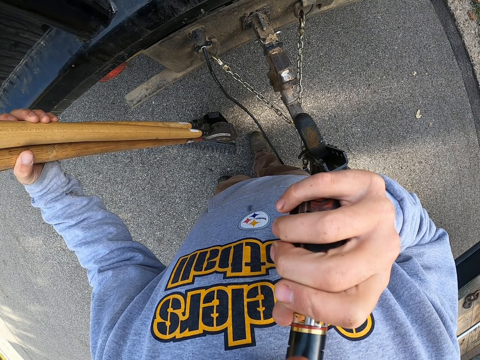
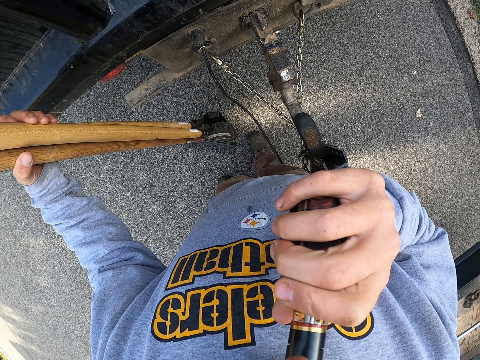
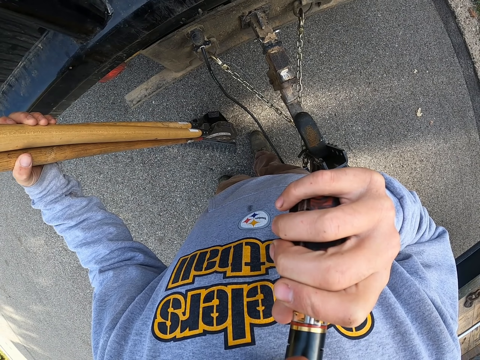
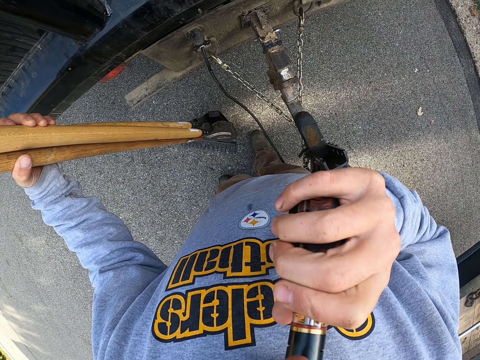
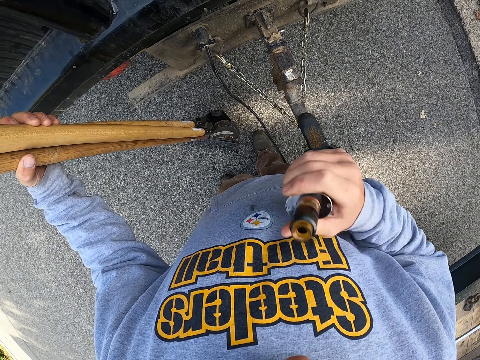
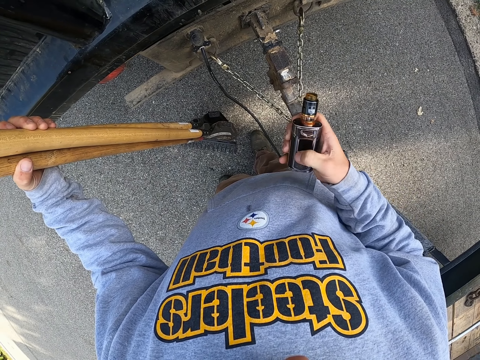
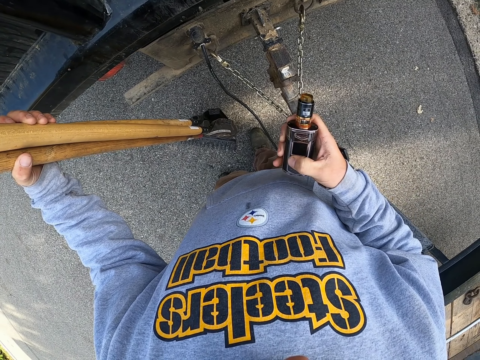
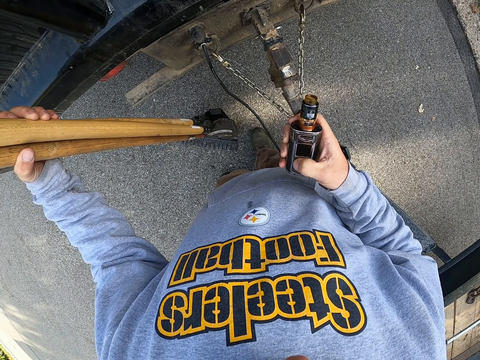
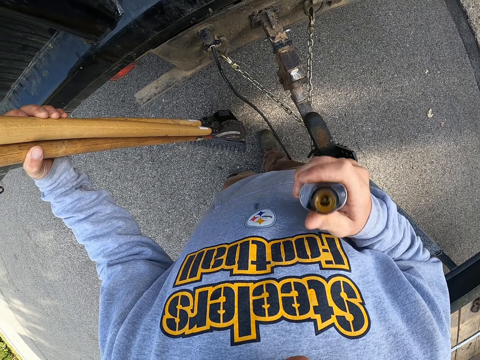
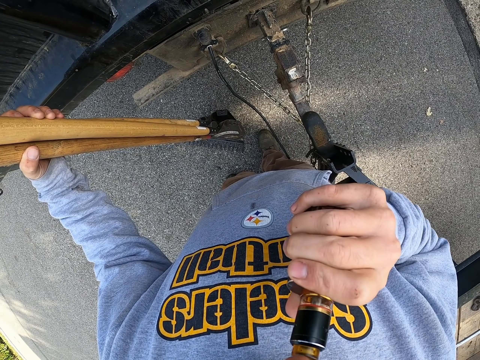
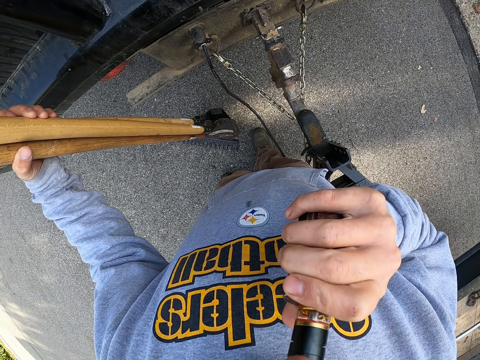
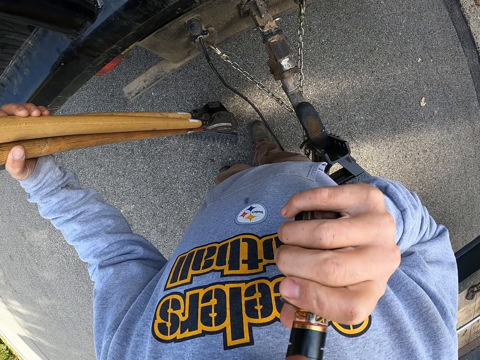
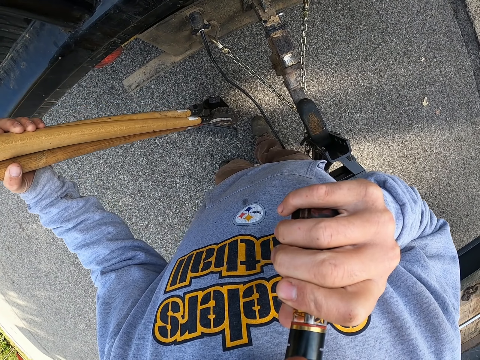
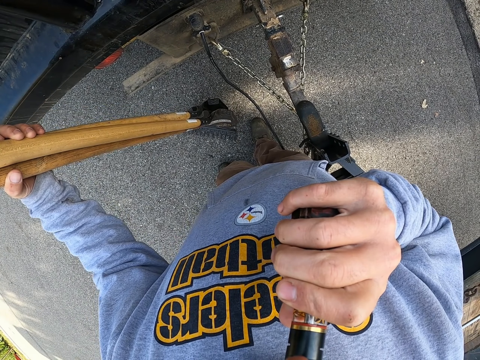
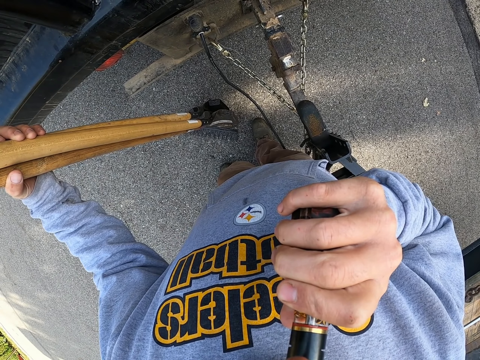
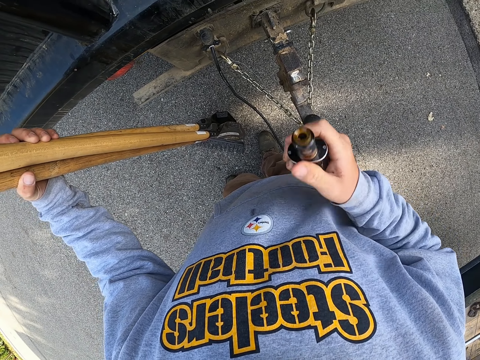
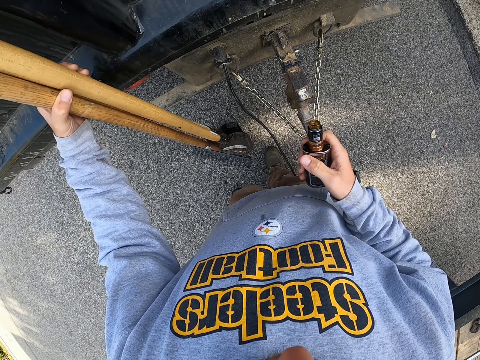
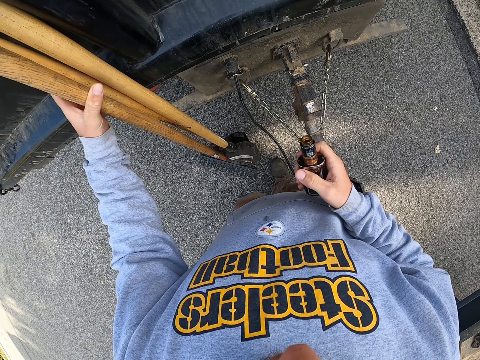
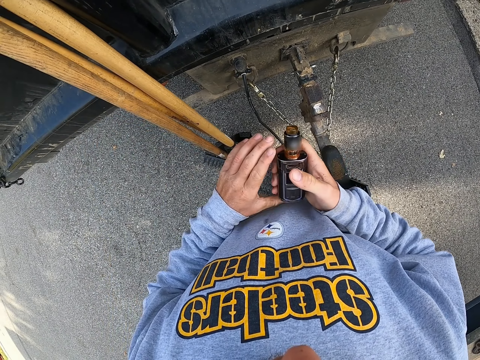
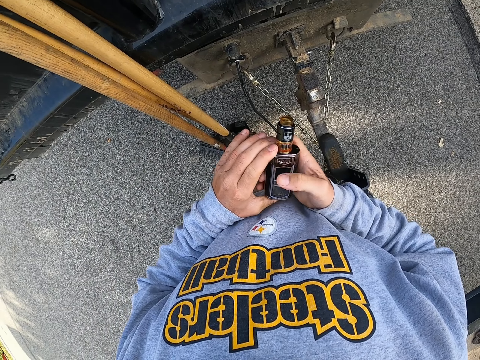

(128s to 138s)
The camera wearer presses the electronic cigarette. They vape the electronic cigarette. They unhand the rake and the spades. They hold the electronic cigarette with both hands.

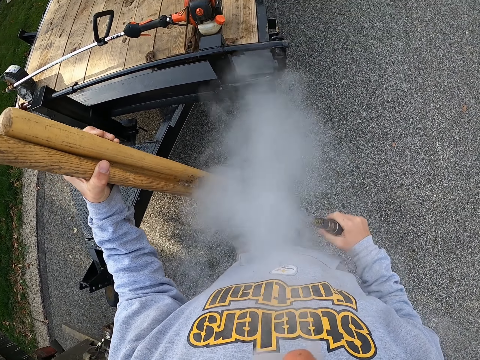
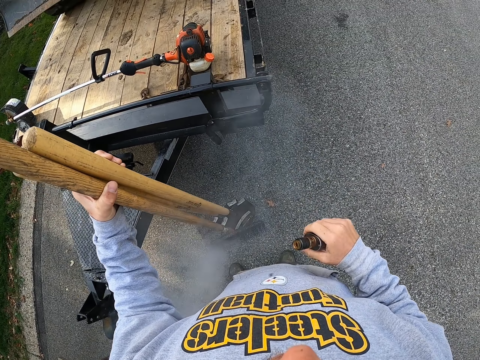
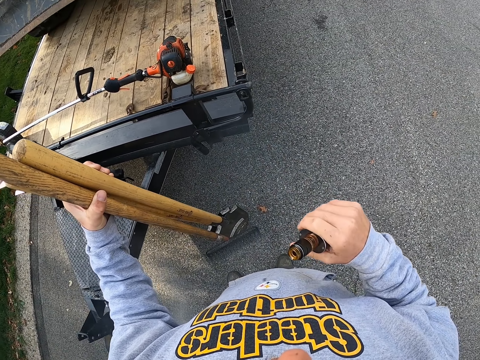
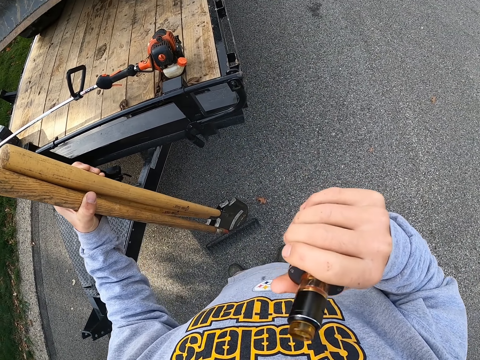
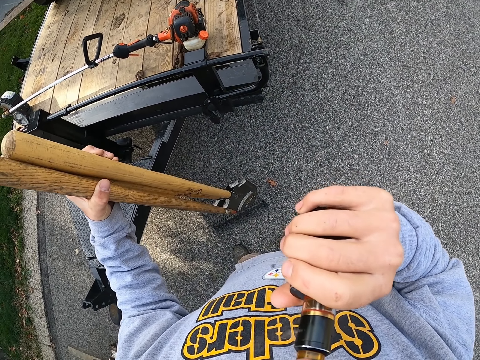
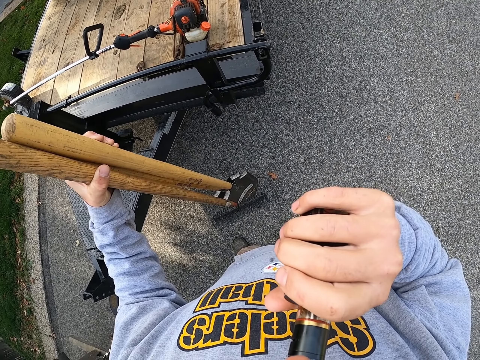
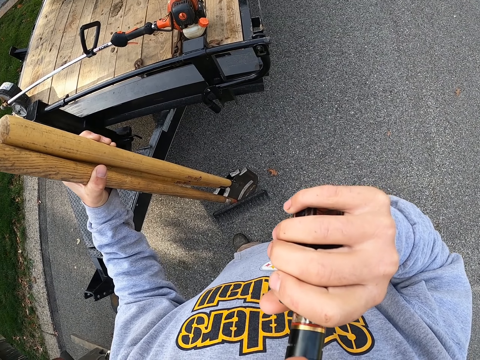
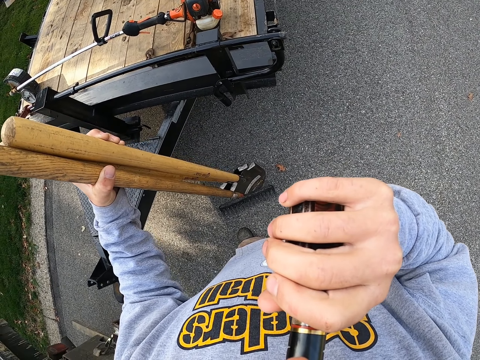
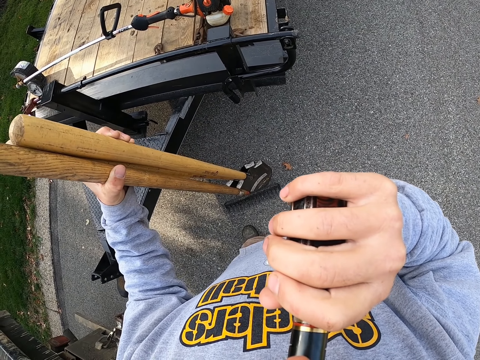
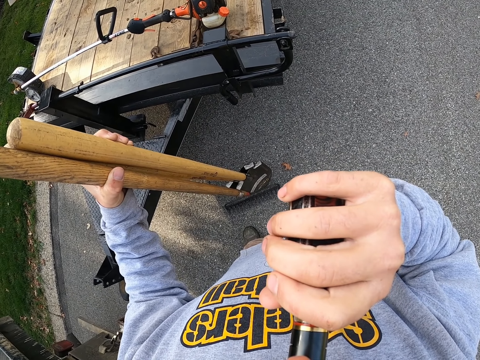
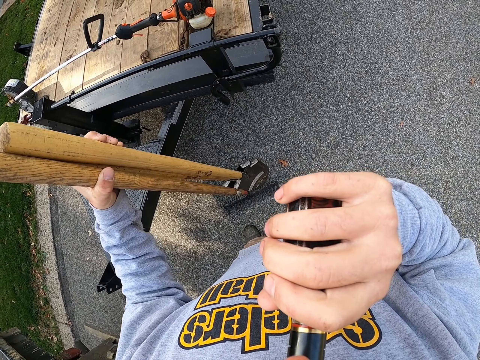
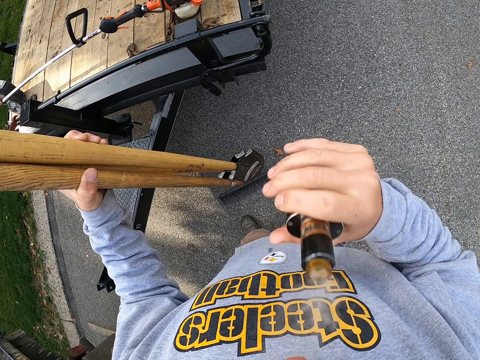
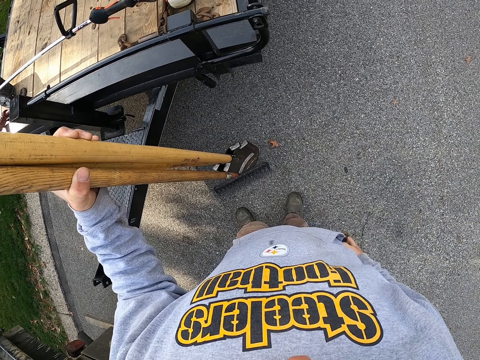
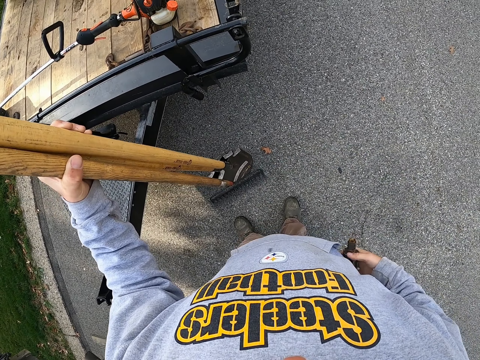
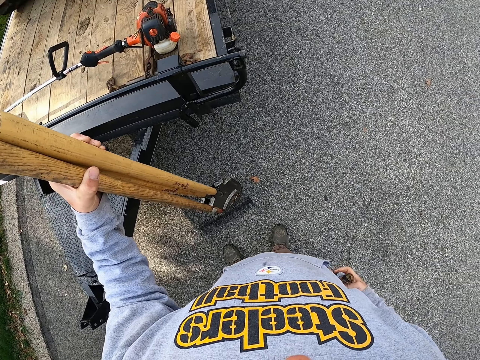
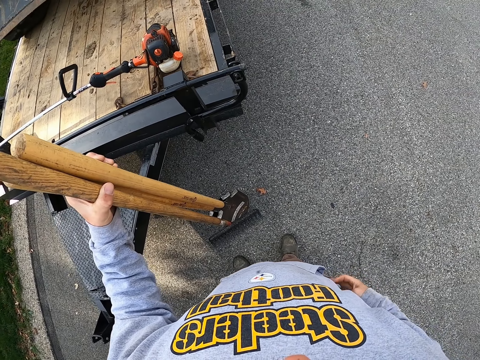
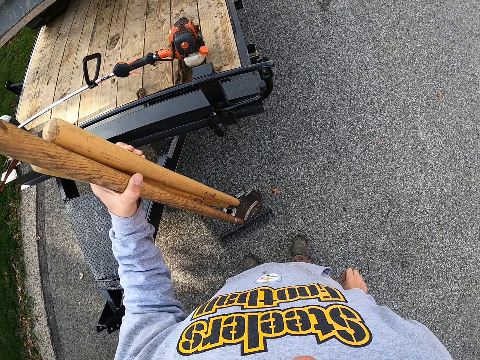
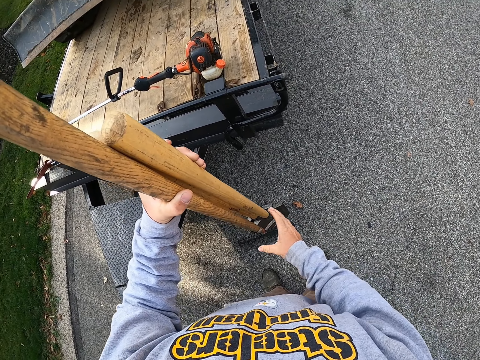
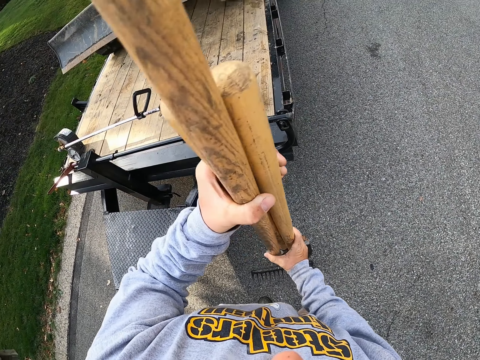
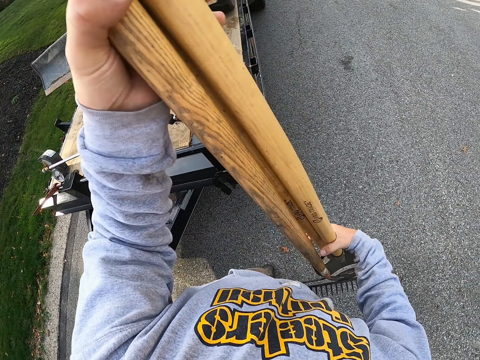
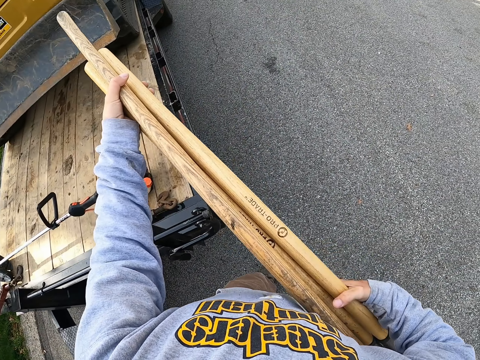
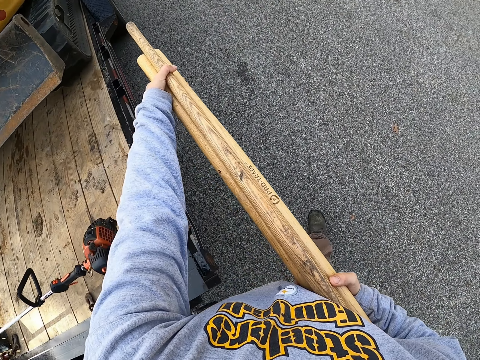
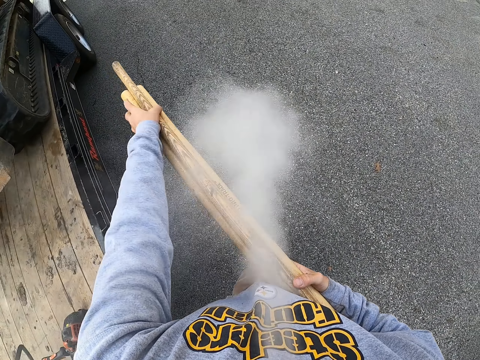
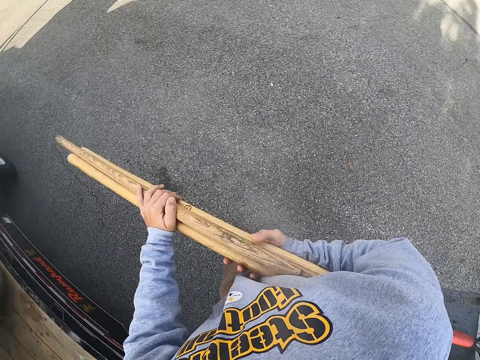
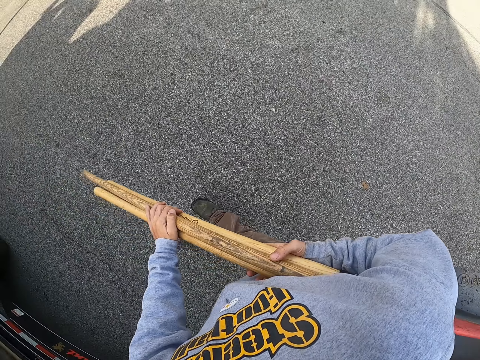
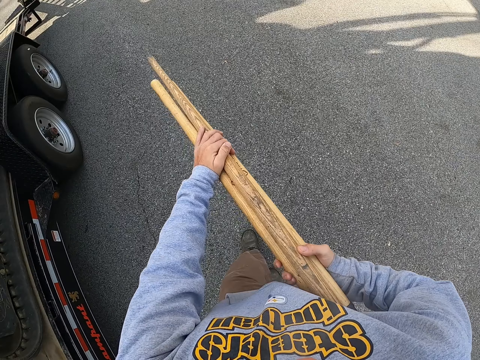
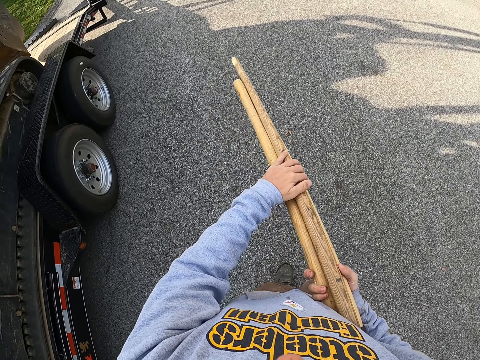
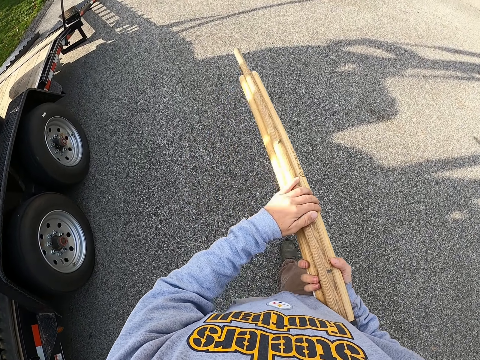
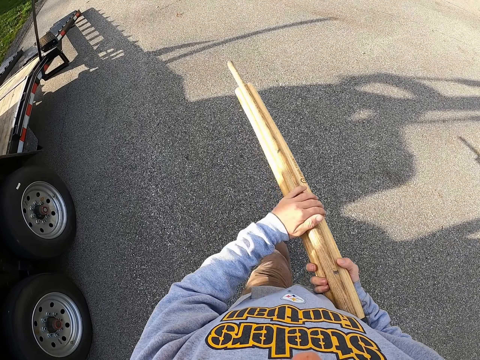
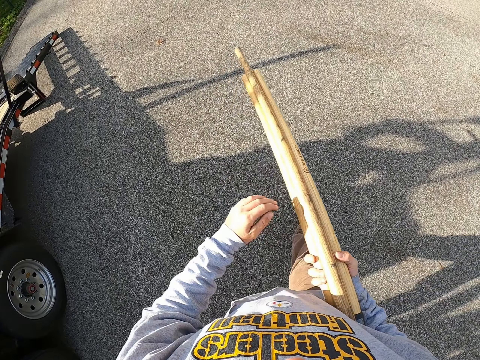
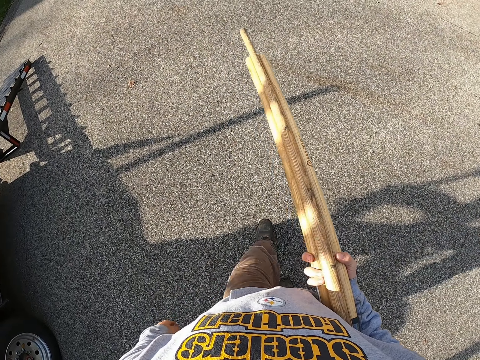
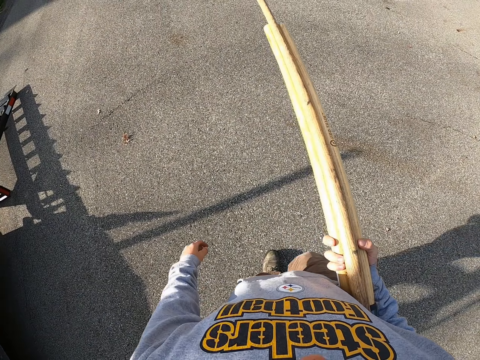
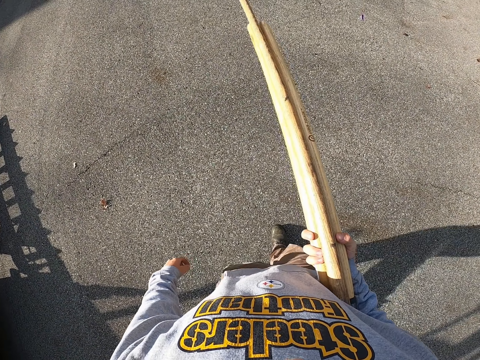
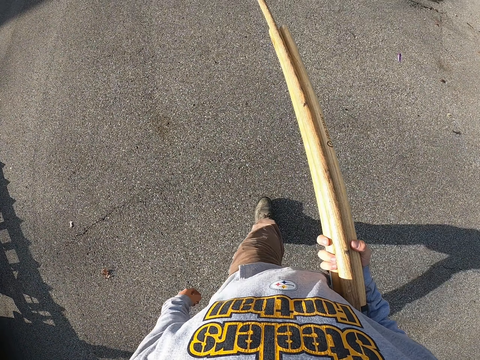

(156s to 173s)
The camera wearer vapes the electronic cigarette. They pocket the electronic cigarette. They hold the spades and the rake with both hands. They walk at the road. They hold the spades and the rake with one hand. They are walking.
